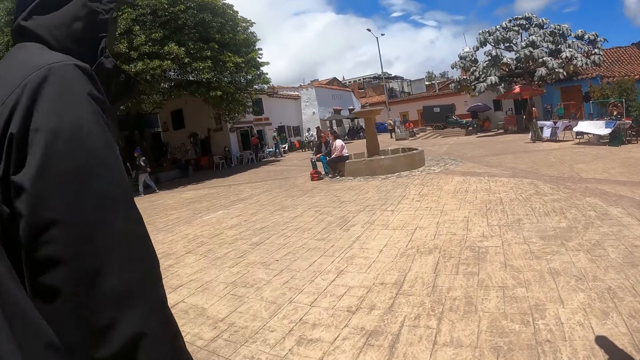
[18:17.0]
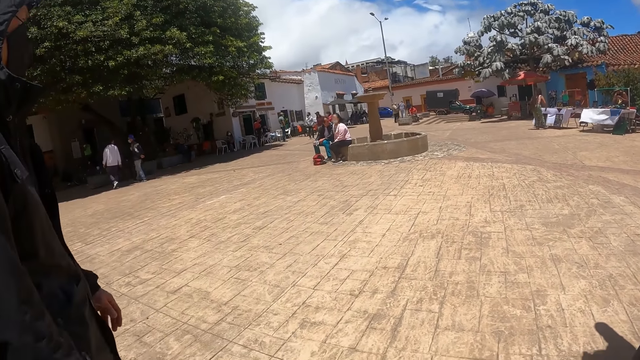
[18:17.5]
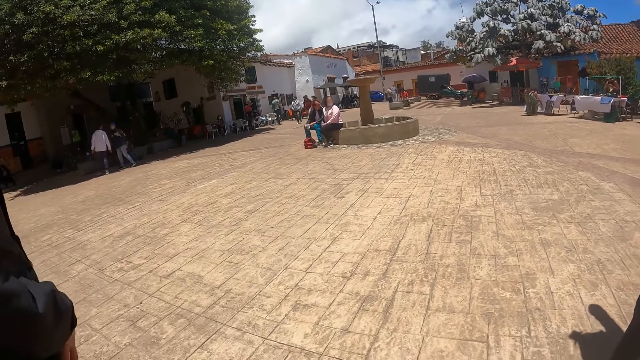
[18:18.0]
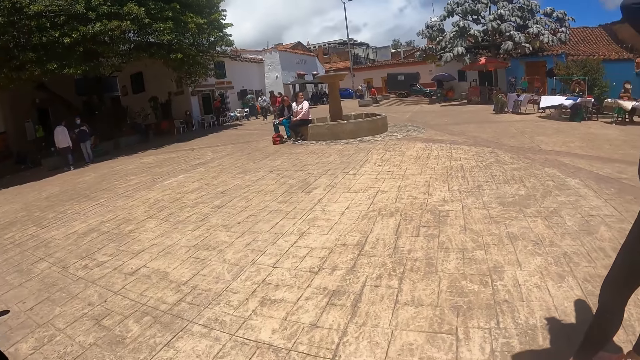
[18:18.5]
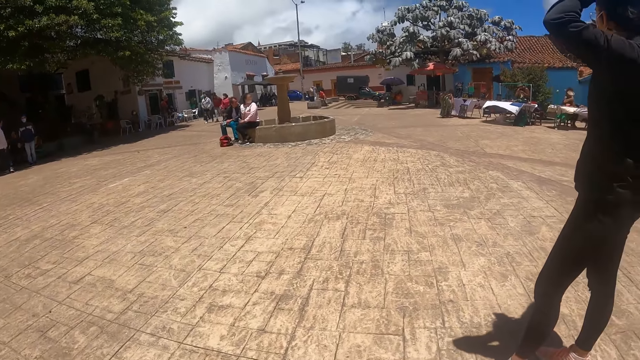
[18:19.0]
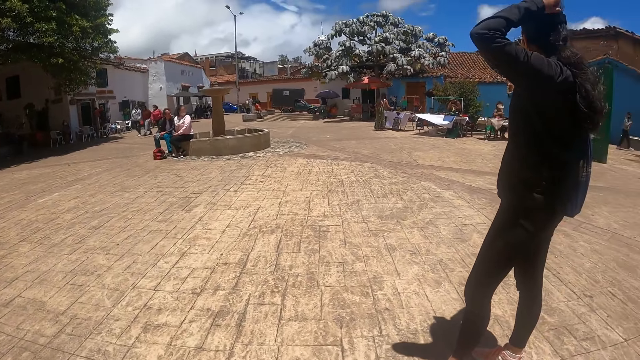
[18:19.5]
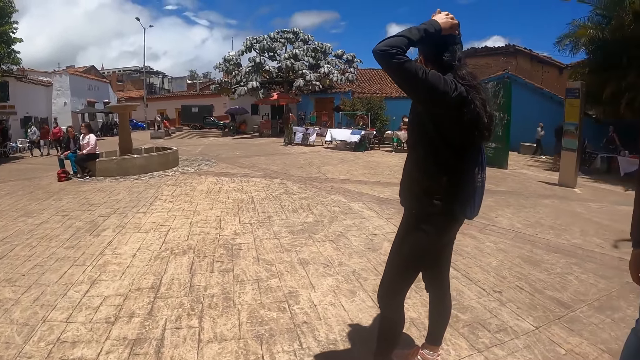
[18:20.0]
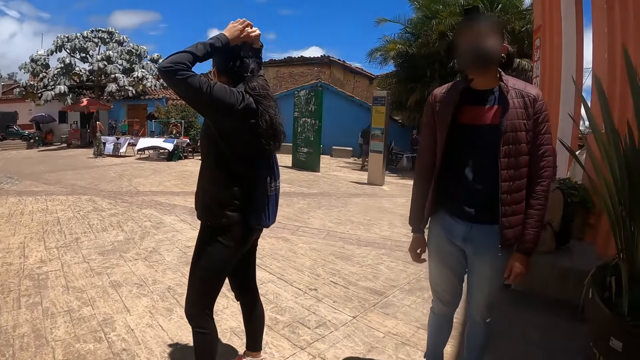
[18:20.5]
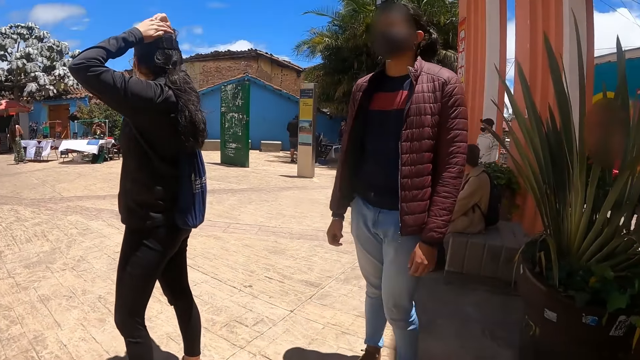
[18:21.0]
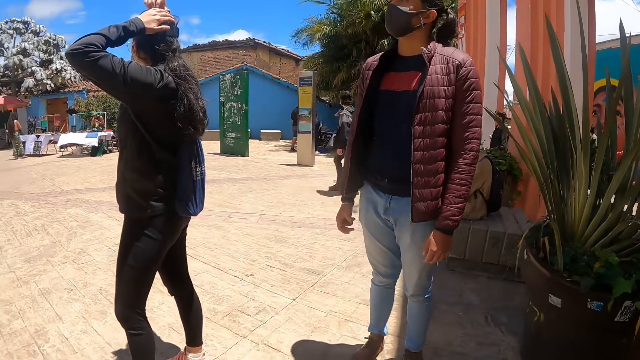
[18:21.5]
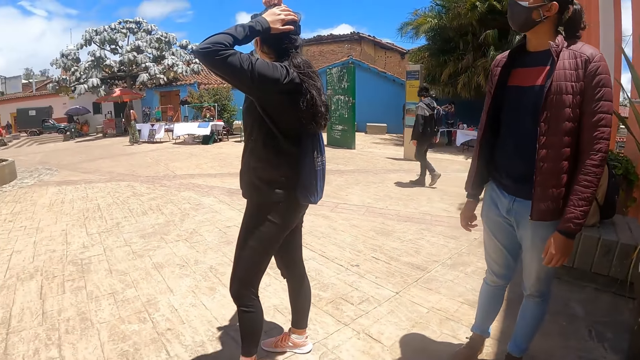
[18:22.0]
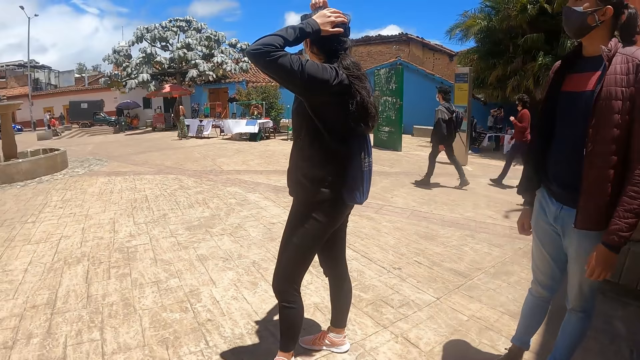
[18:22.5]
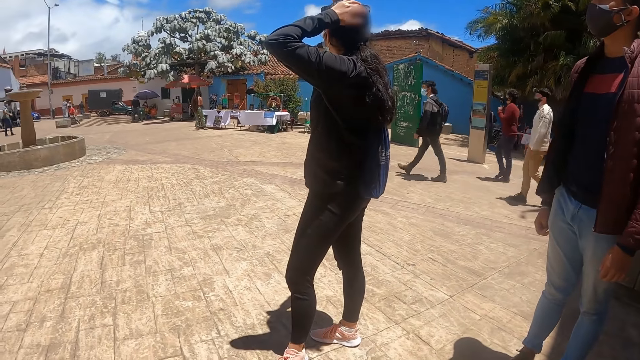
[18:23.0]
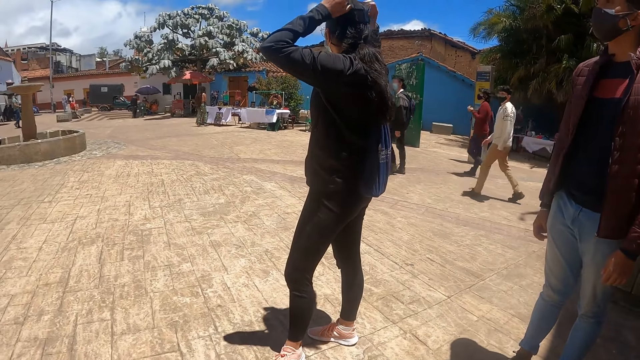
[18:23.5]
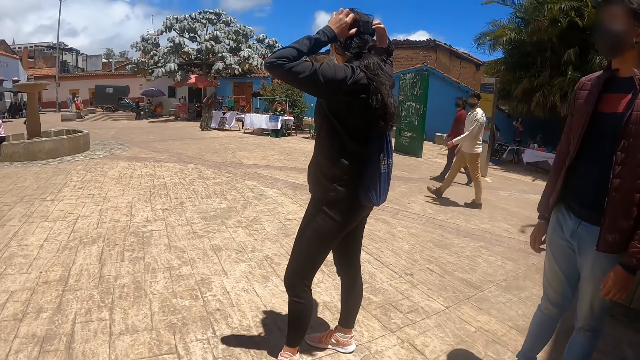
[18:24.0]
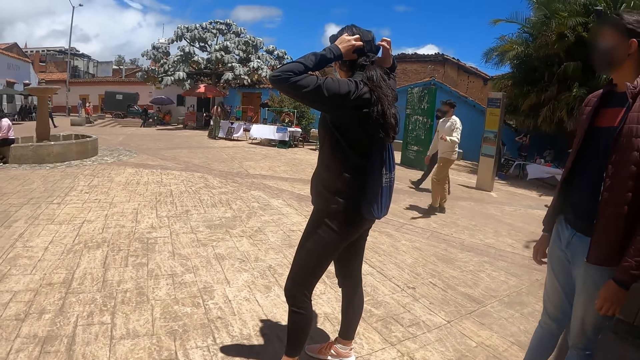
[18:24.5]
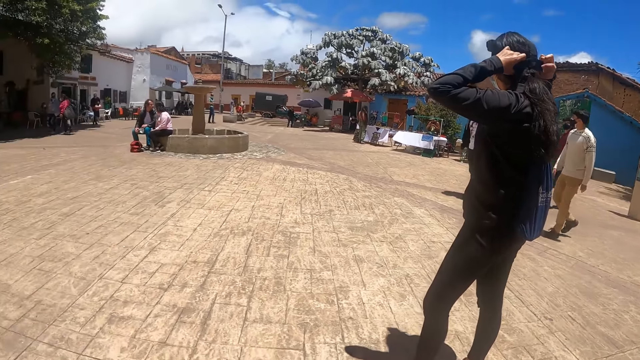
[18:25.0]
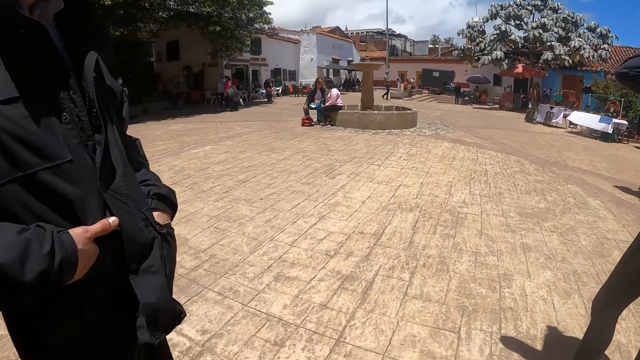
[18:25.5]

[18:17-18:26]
The camera wearer looks around.

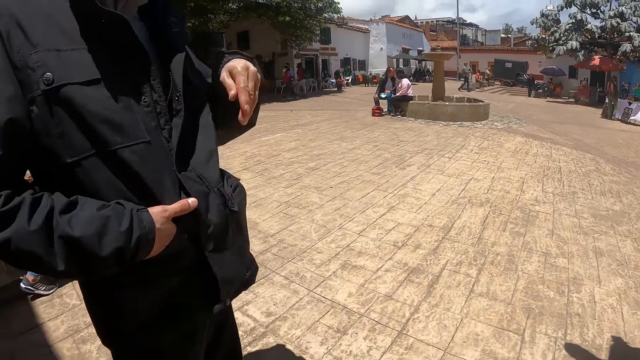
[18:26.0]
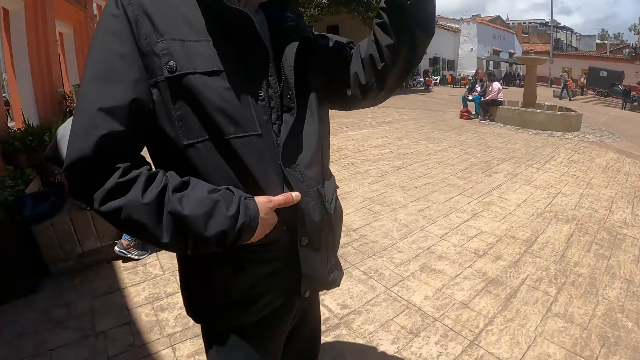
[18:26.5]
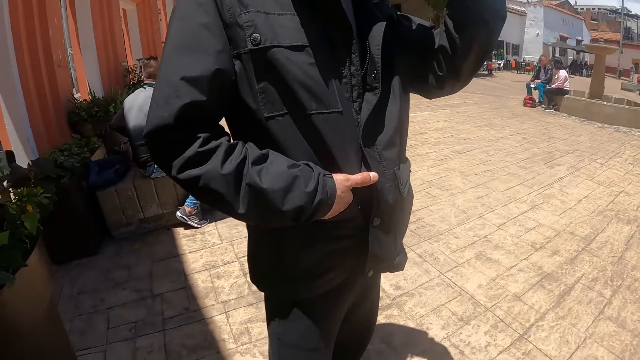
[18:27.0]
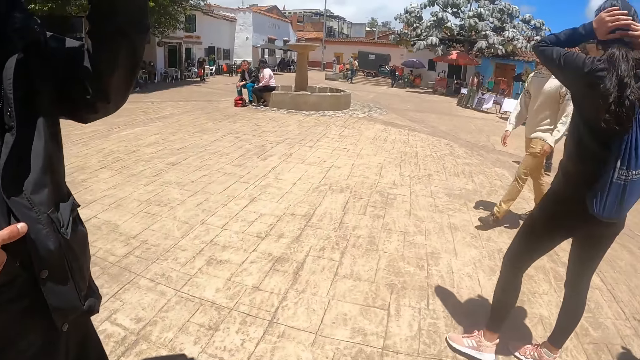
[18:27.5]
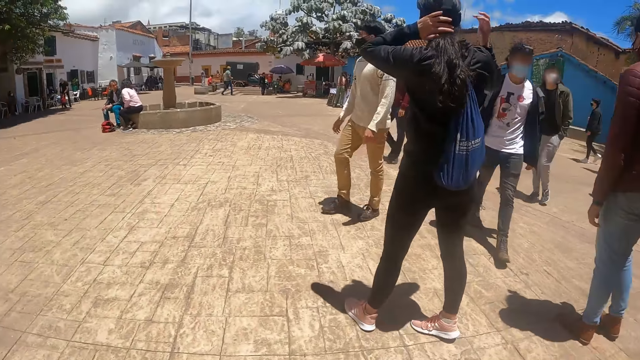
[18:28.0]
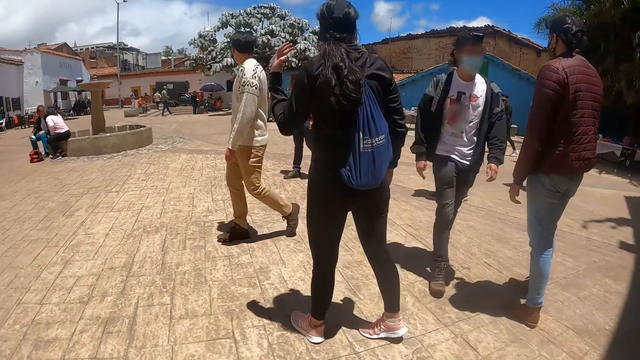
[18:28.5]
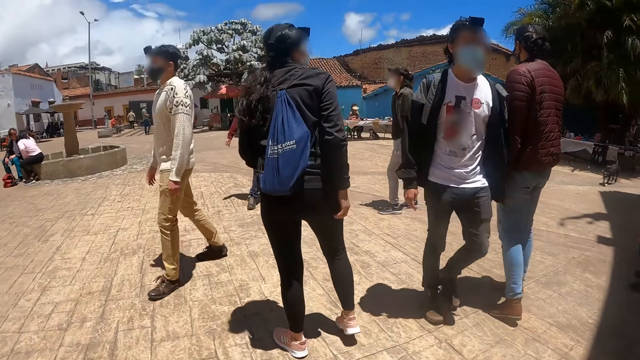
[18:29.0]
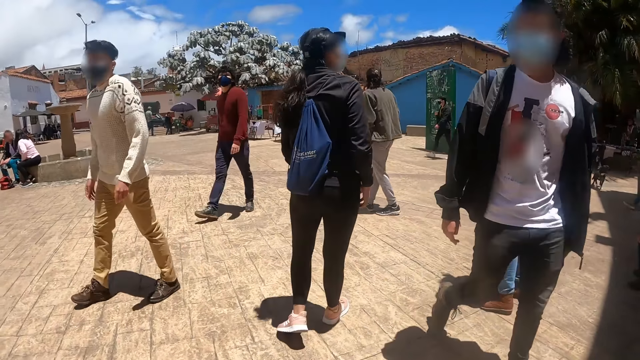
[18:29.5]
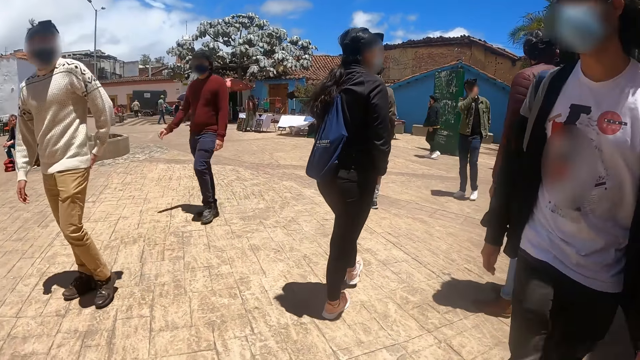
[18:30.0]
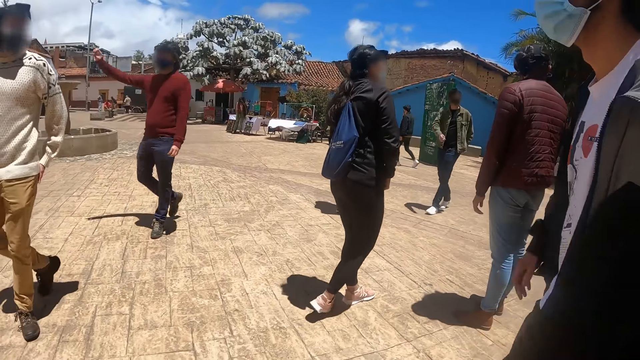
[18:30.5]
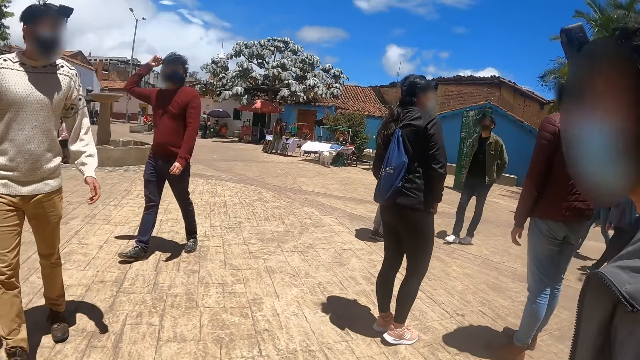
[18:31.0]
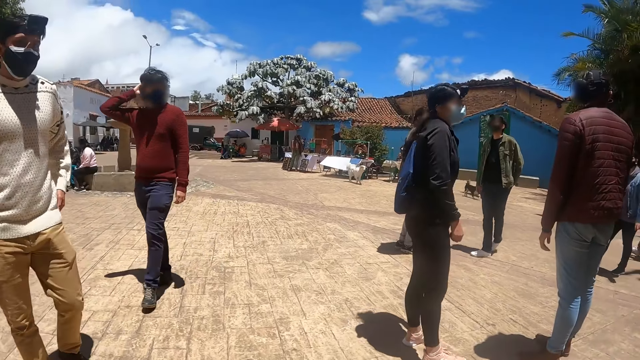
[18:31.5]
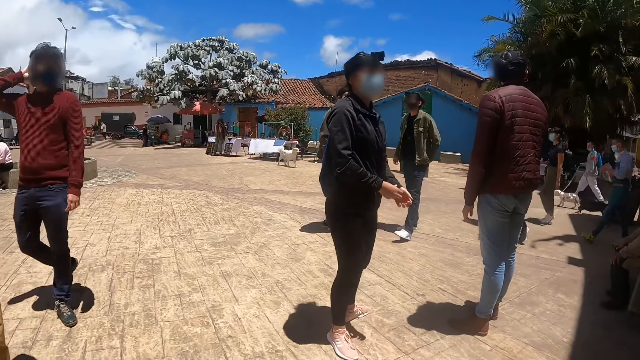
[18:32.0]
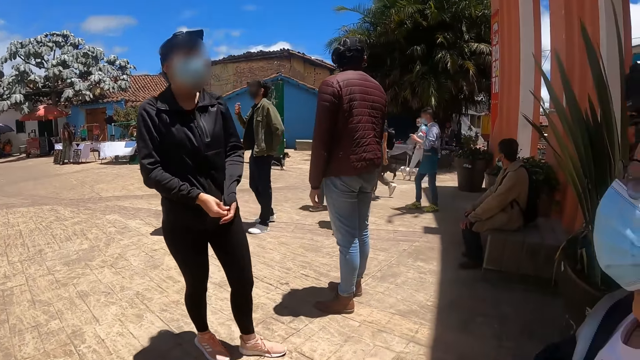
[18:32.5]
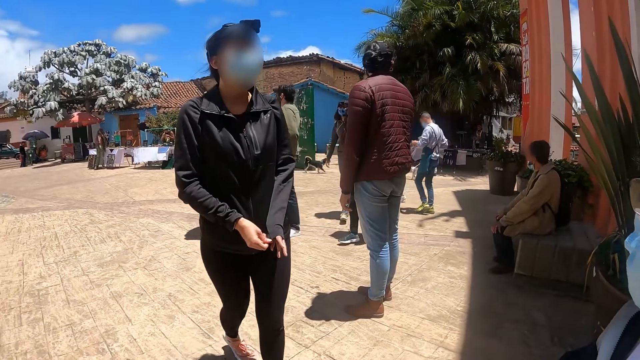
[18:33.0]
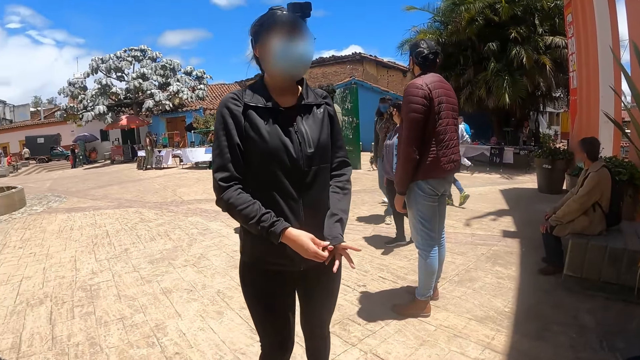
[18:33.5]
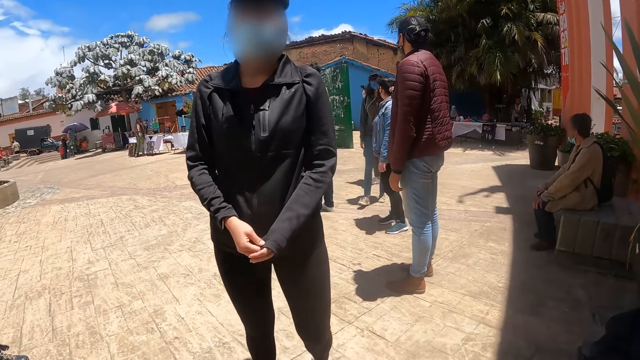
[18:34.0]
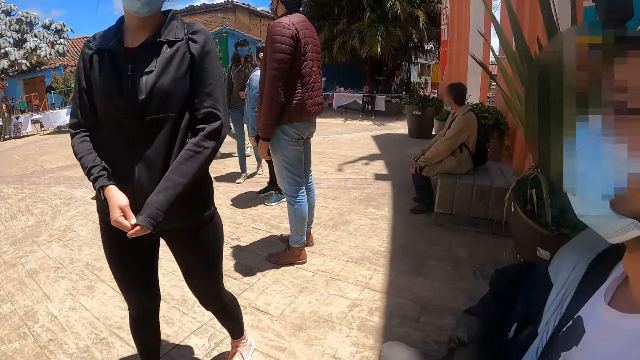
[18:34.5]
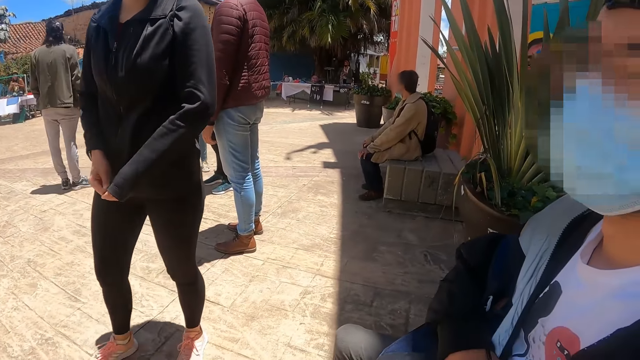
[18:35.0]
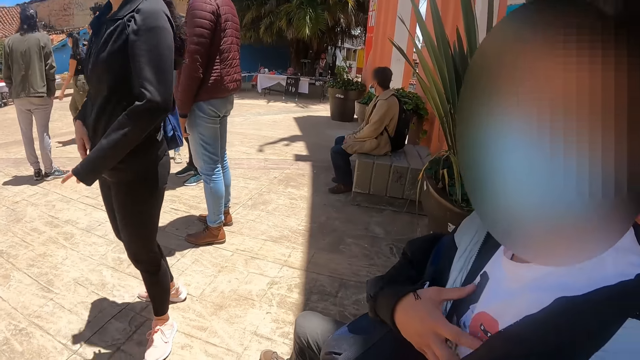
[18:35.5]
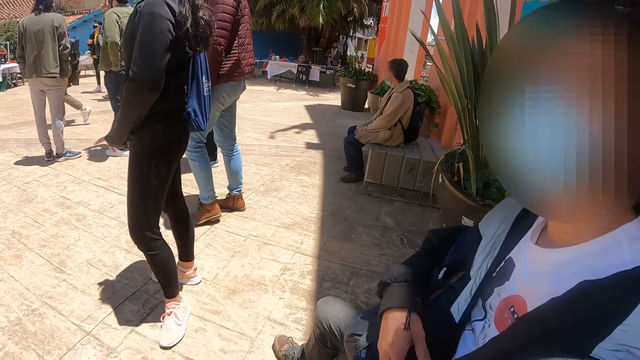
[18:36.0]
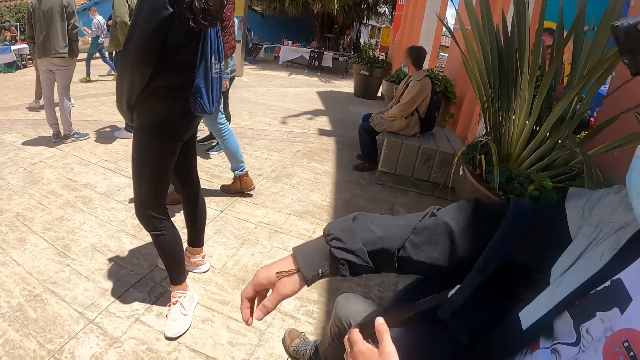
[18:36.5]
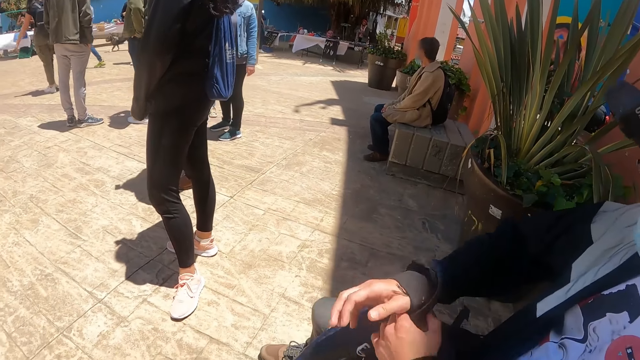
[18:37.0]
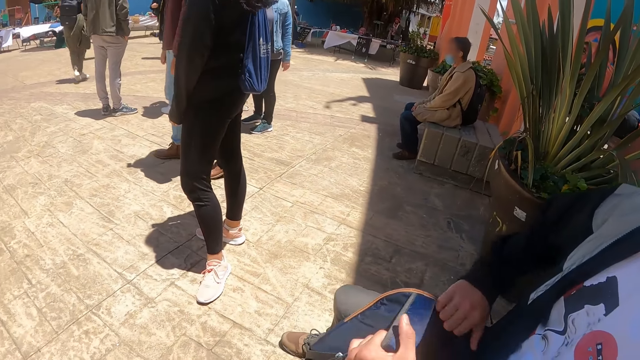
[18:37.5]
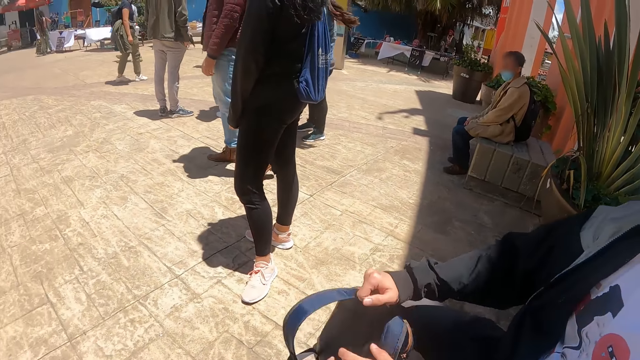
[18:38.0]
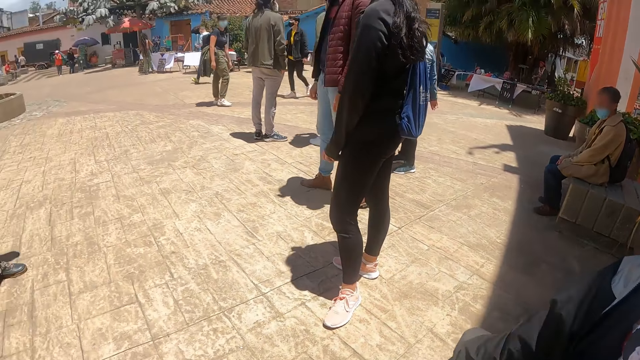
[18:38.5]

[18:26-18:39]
The camera wearer looks at the people. They interact with a man.
